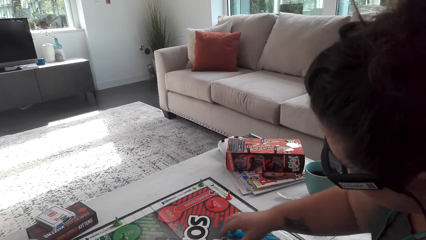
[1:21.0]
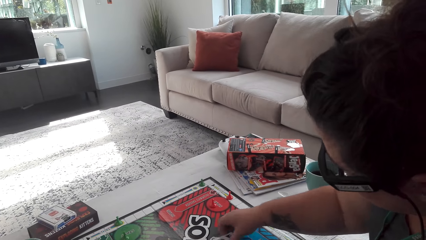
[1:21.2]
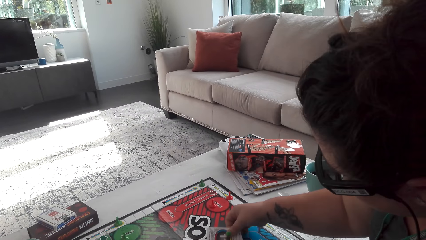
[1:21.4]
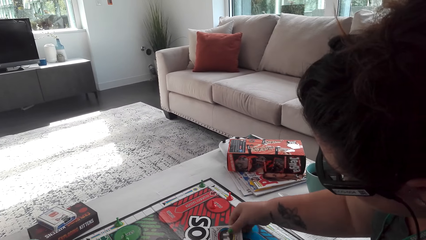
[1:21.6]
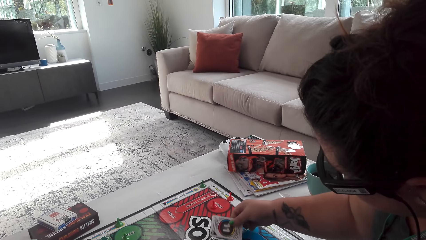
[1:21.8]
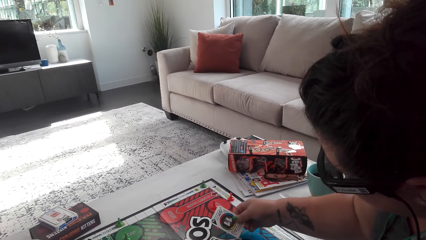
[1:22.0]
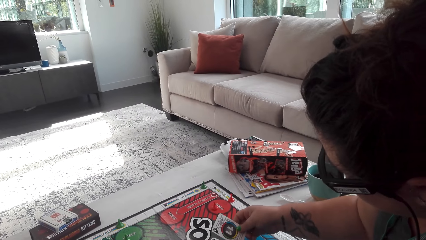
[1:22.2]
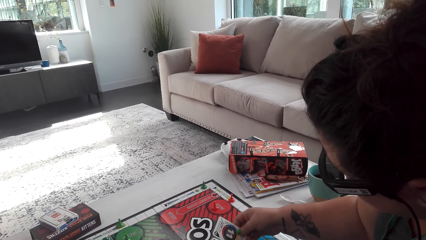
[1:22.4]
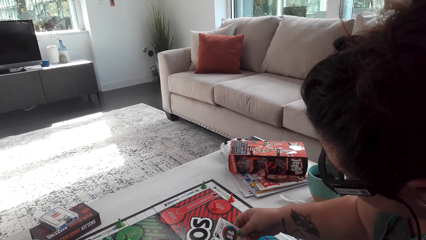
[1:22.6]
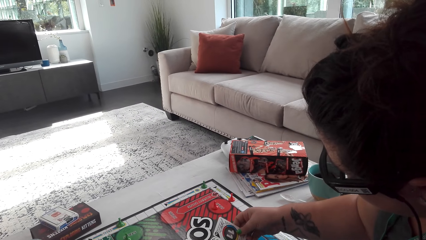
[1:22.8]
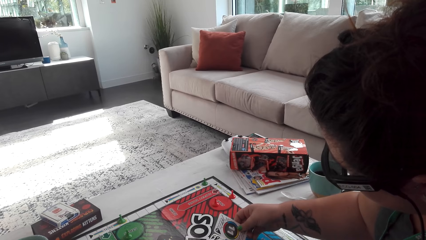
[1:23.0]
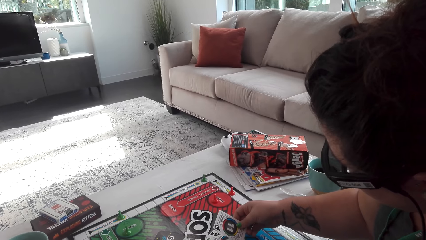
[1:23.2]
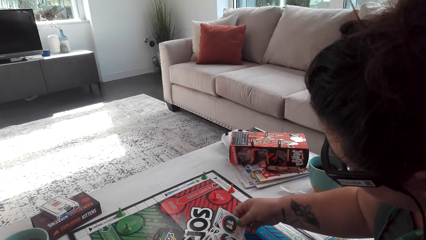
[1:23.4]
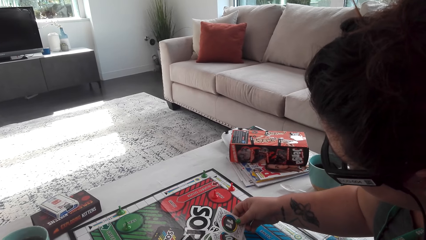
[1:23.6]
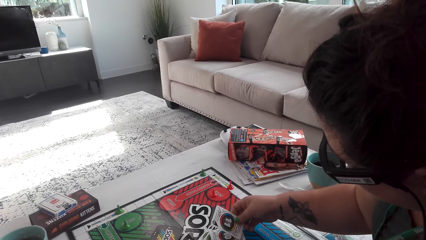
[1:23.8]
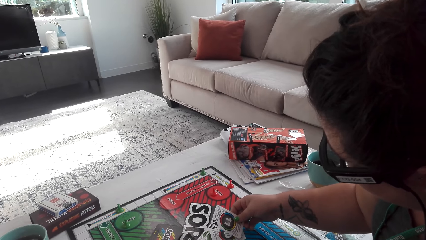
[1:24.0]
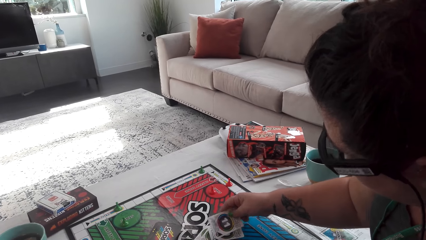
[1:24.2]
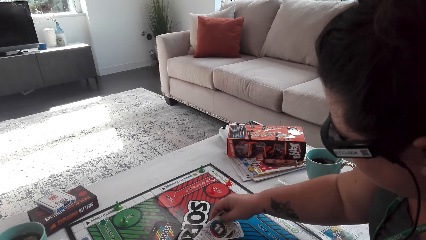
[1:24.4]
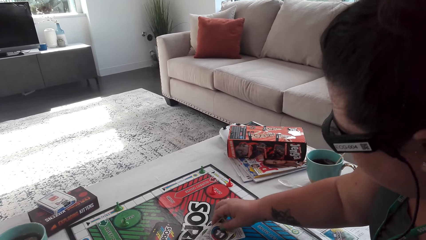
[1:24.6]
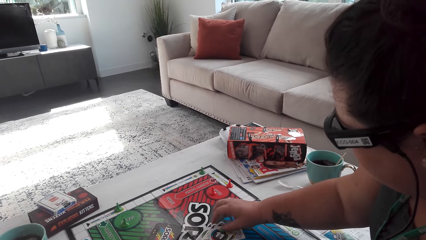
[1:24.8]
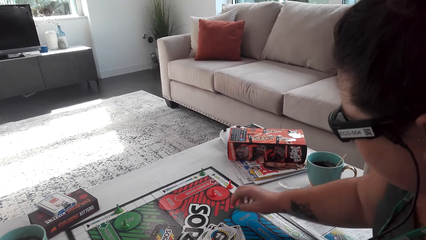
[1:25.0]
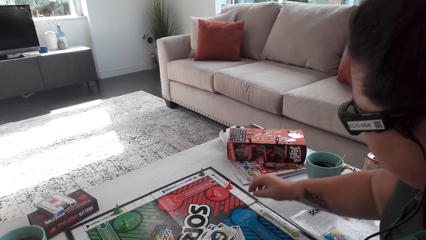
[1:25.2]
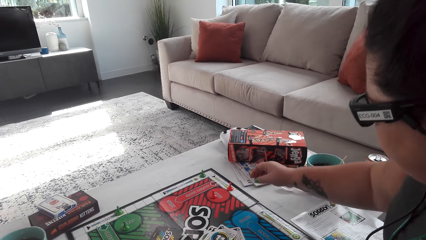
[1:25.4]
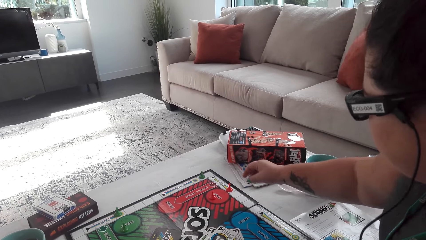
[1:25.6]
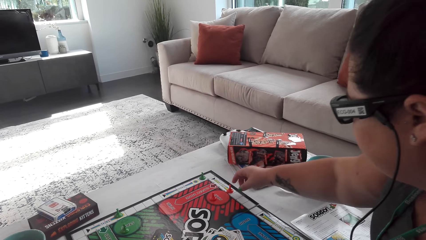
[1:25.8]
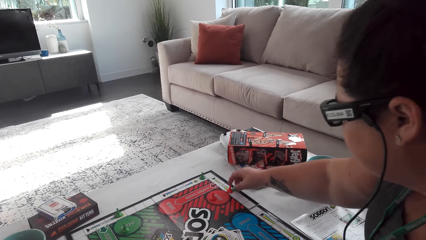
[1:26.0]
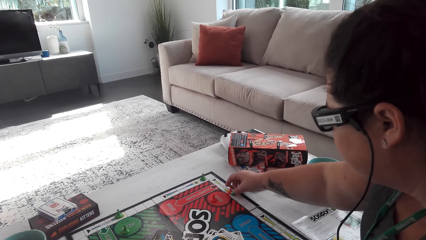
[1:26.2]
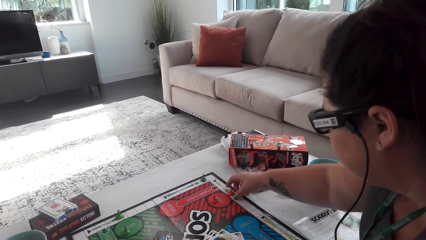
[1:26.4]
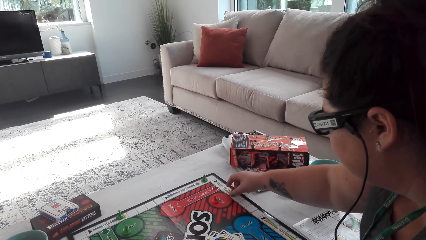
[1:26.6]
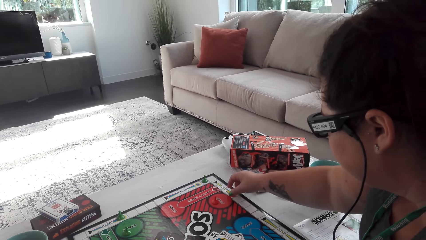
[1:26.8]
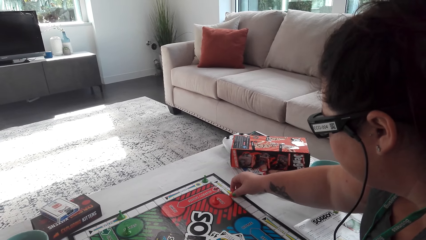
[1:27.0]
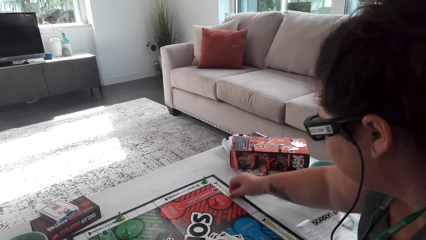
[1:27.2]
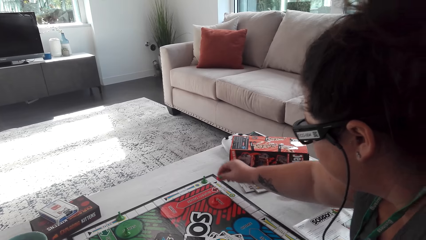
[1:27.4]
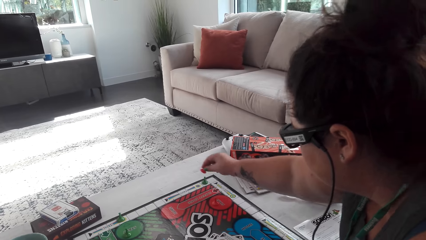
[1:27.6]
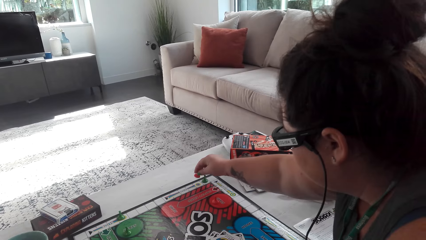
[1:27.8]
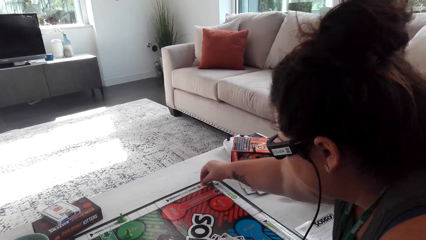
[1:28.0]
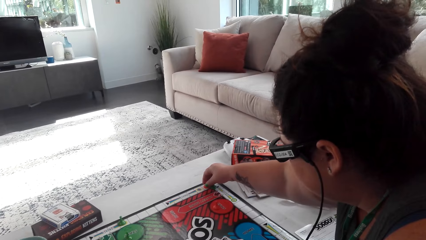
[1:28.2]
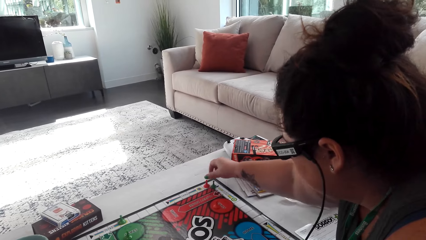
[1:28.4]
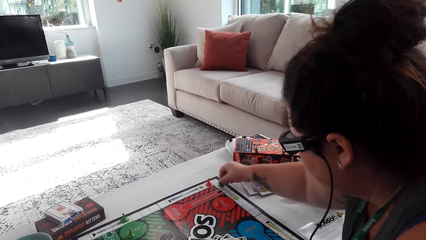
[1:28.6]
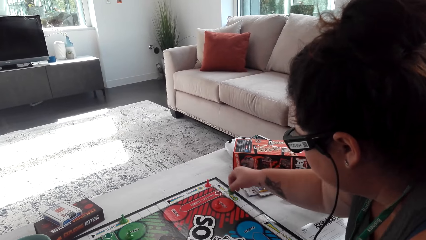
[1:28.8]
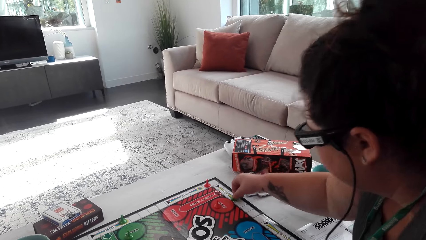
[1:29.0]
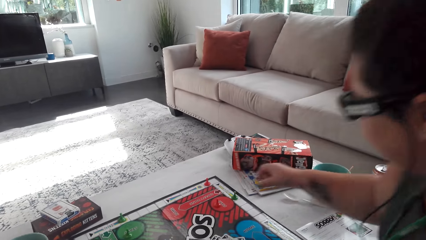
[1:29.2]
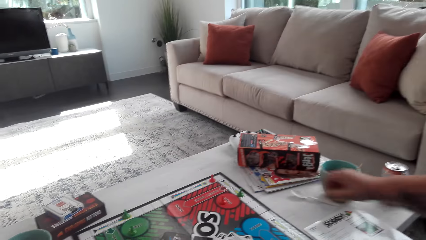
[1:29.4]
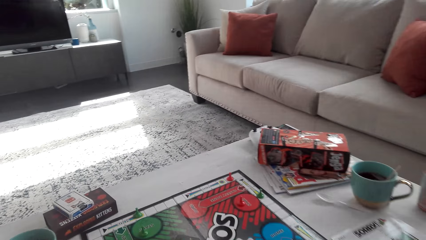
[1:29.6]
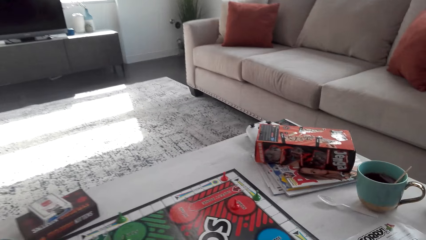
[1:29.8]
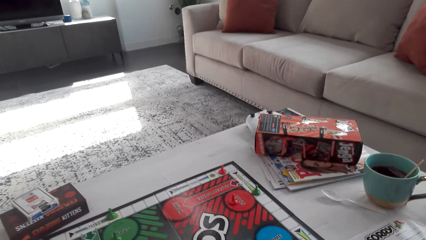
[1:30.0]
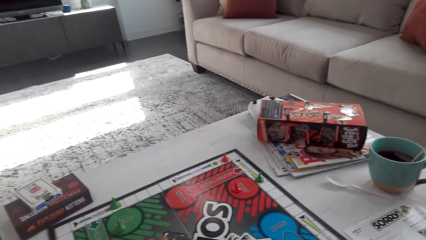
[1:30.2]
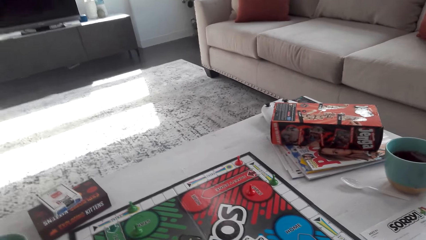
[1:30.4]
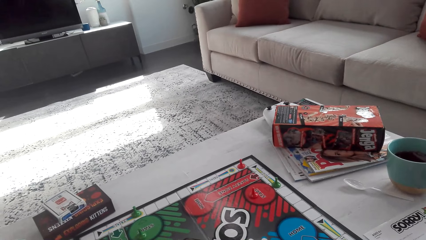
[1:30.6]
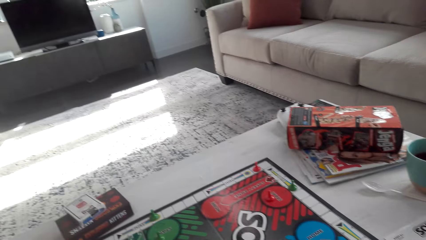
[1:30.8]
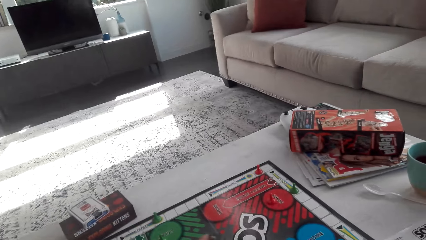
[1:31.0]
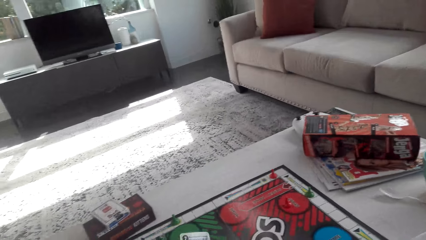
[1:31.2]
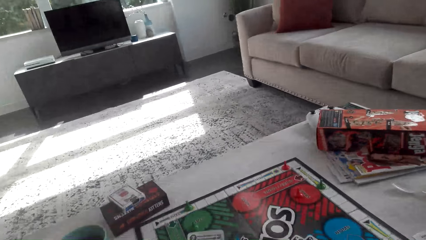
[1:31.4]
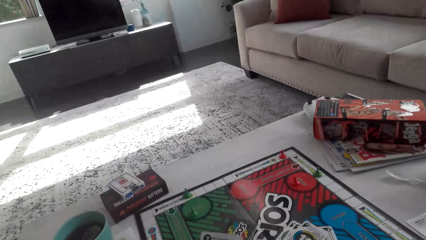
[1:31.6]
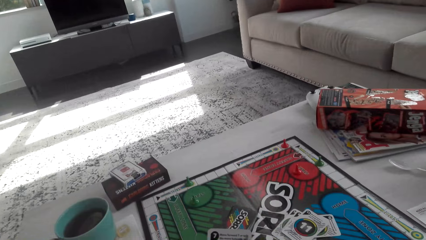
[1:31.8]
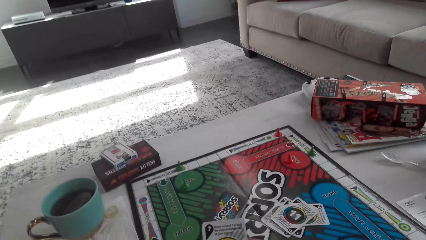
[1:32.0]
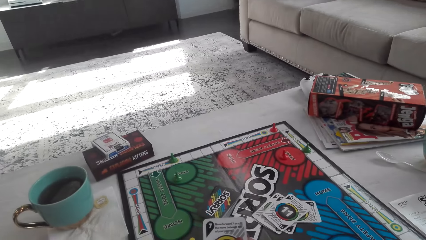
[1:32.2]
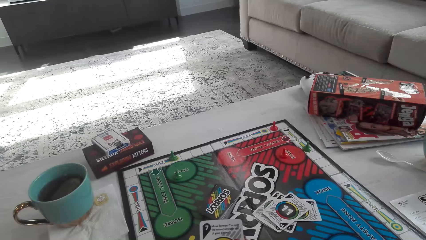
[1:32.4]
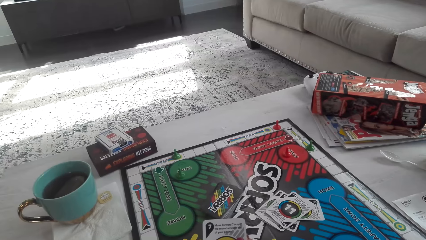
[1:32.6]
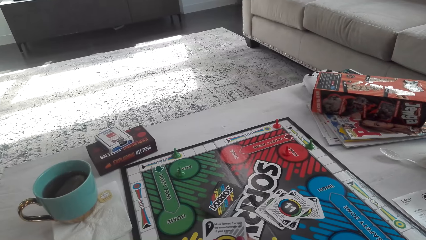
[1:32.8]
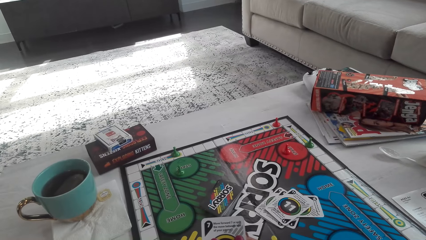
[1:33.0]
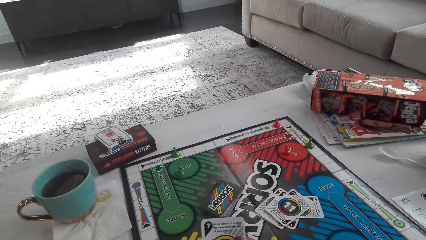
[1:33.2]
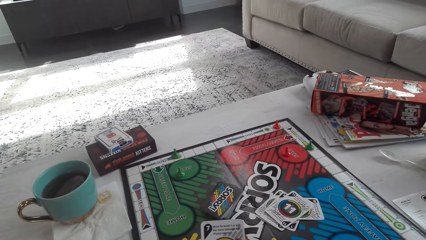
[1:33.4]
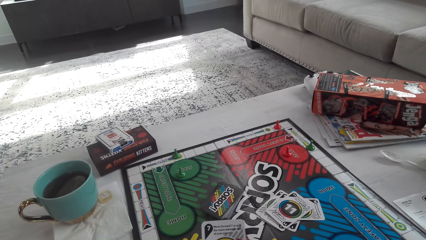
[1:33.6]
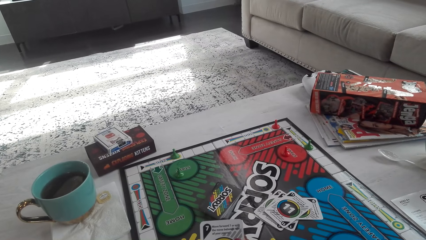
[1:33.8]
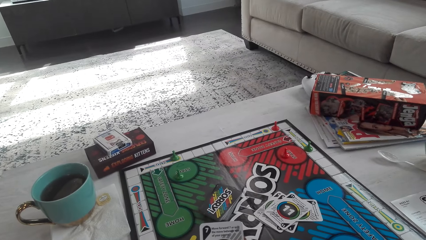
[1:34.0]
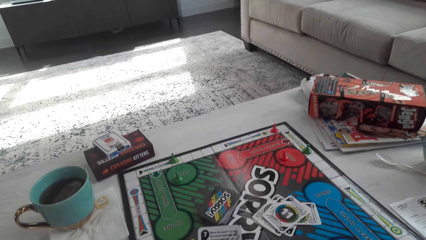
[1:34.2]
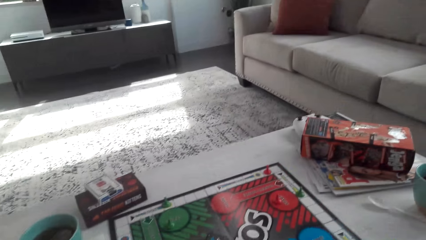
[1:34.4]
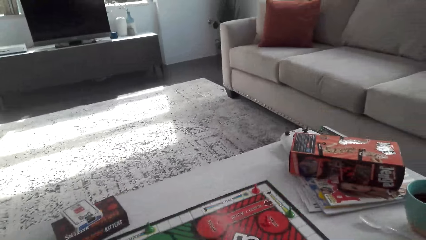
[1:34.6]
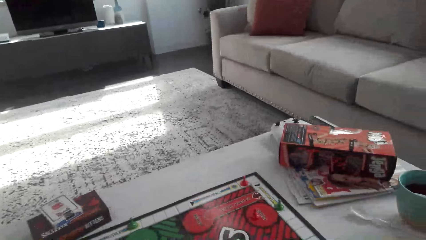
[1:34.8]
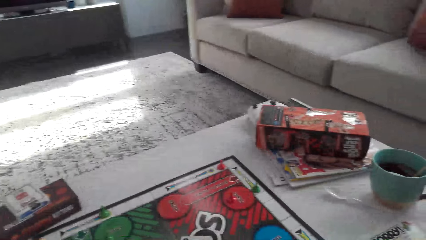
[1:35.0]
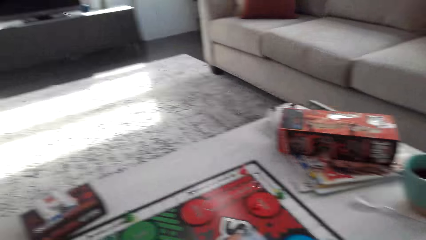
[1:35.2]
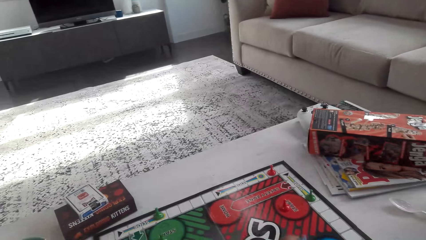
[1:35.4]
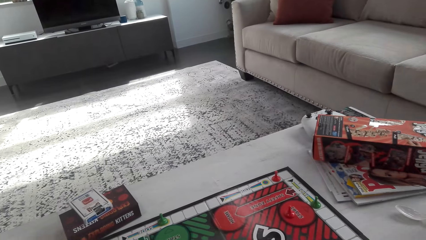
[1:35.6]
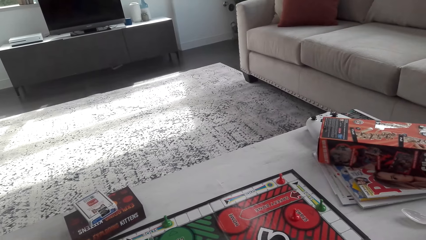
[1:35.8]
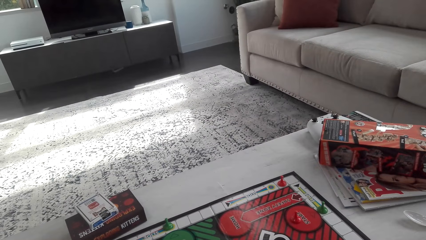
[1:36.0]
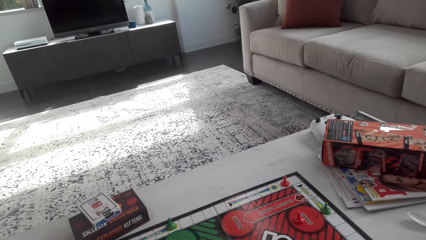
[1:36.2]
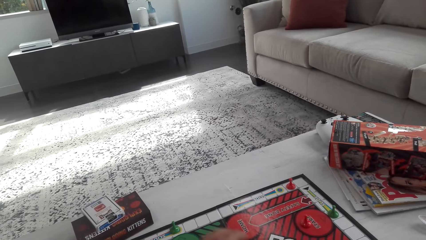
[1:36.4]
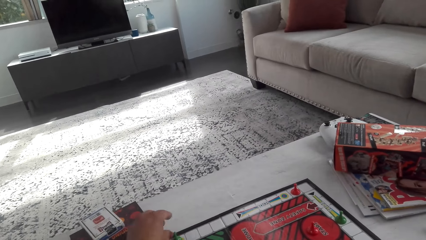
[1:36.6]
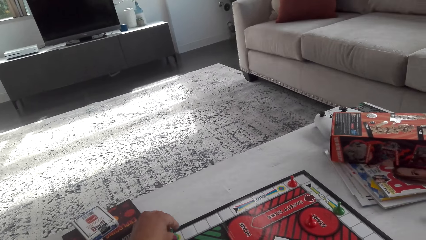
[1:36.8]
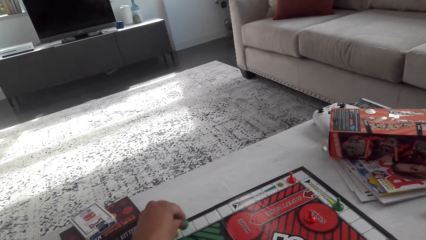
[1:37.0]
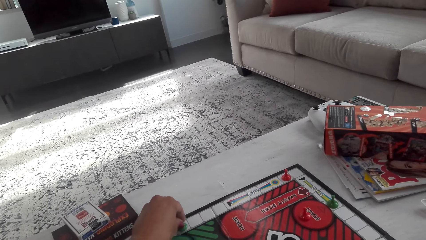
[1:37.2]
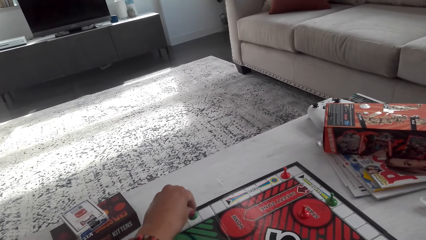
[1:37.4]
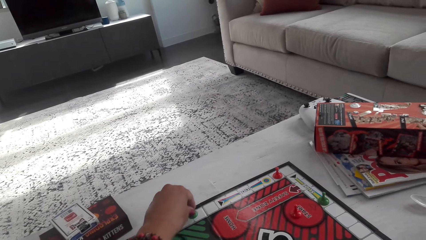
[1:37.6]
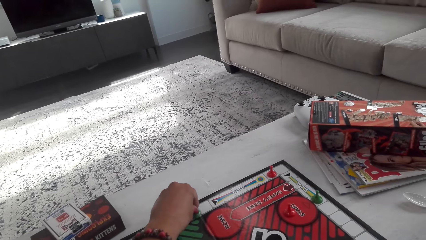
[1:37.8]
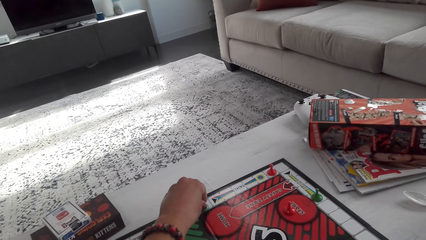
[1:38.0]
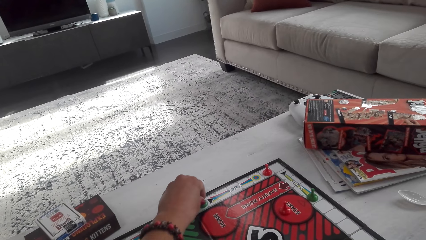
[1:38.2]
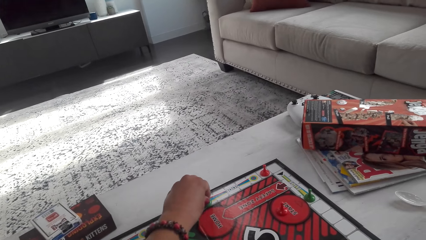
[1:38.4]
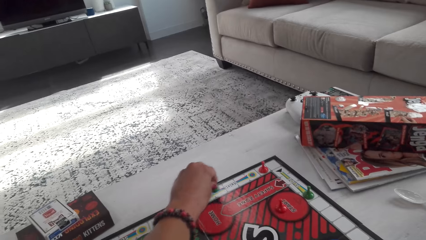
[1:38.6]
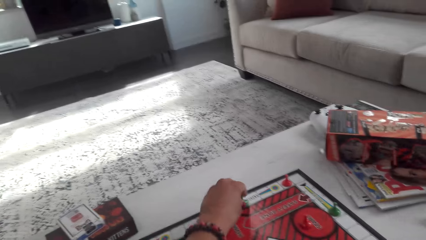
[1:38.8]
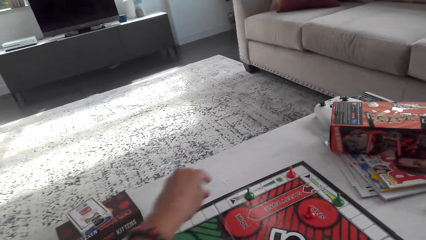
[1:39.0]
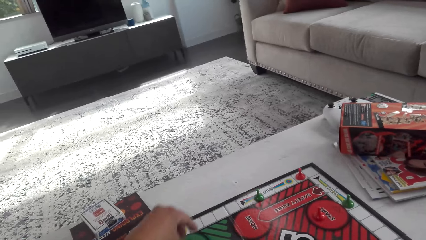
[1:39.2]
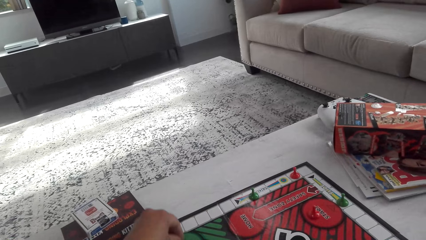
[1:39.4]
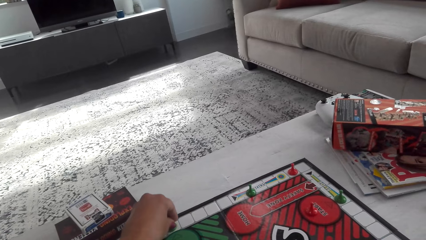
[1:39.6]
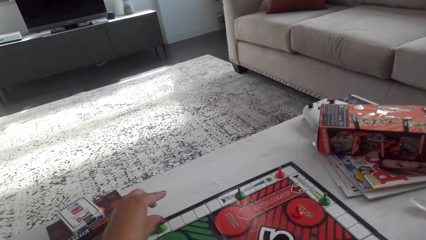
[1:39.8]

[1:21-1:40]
A woman drops the sorry game card. She arranges the pawns on the board. She moves the opponent pawn away. The camera wearer picks up a sorry game card. They tap the pawn on the board.
